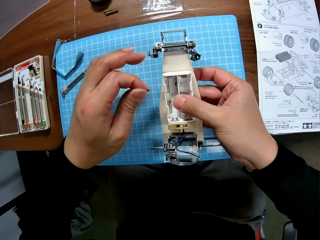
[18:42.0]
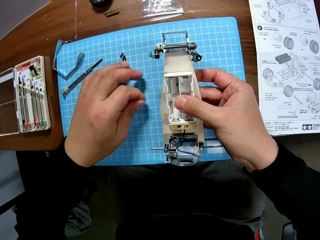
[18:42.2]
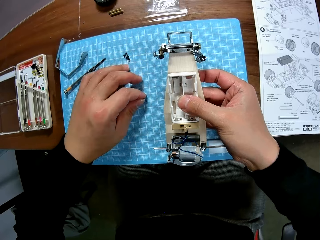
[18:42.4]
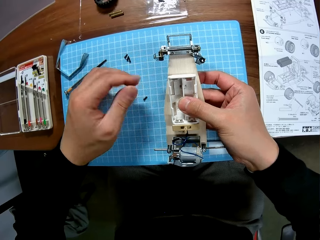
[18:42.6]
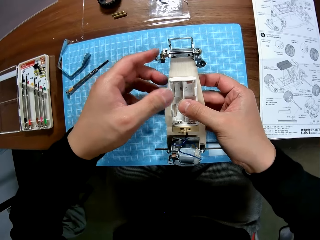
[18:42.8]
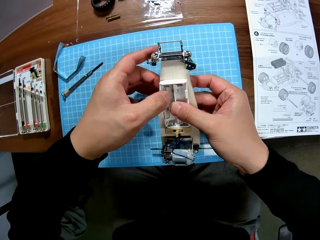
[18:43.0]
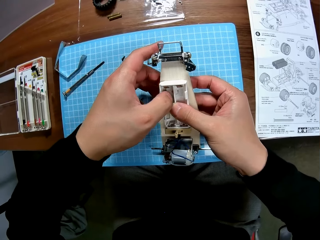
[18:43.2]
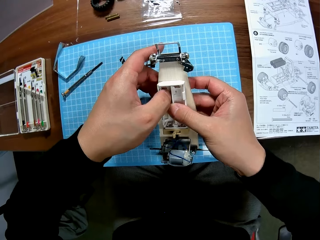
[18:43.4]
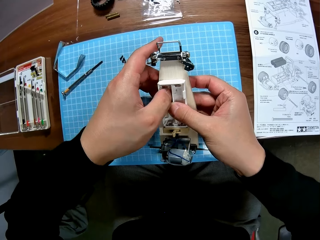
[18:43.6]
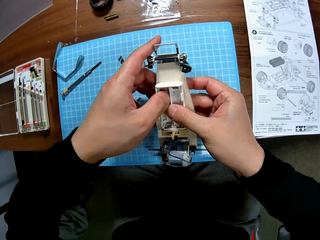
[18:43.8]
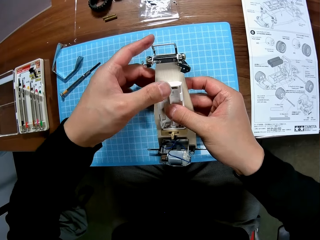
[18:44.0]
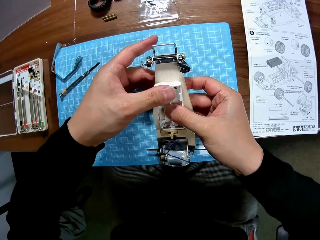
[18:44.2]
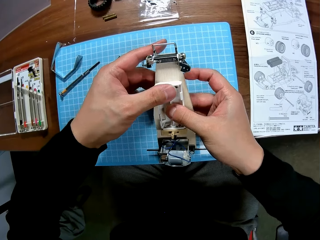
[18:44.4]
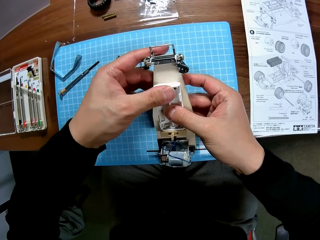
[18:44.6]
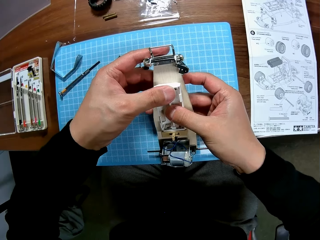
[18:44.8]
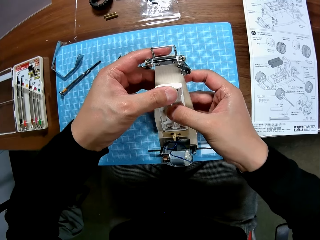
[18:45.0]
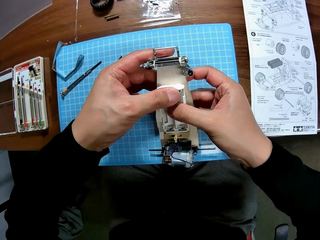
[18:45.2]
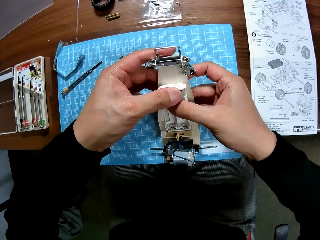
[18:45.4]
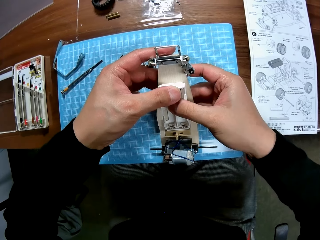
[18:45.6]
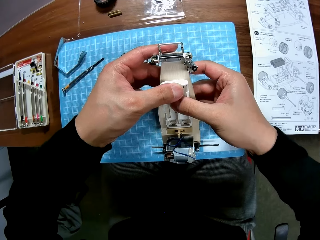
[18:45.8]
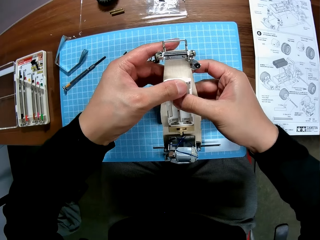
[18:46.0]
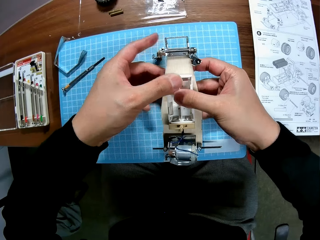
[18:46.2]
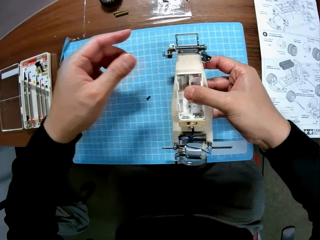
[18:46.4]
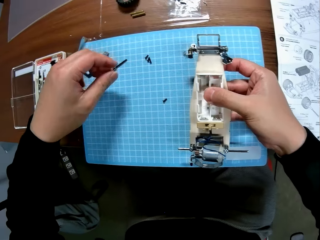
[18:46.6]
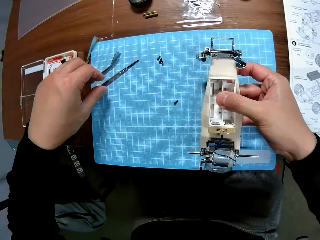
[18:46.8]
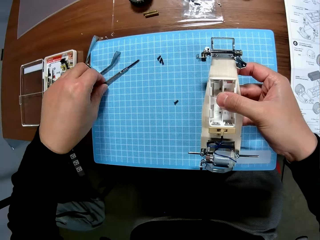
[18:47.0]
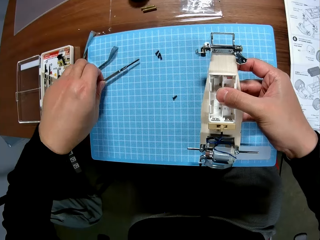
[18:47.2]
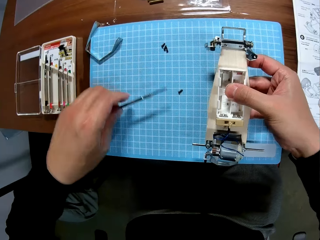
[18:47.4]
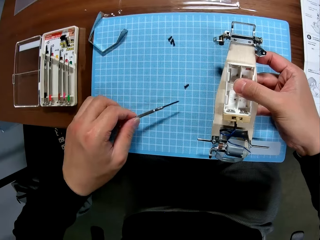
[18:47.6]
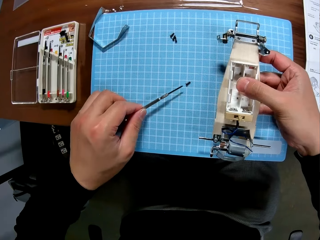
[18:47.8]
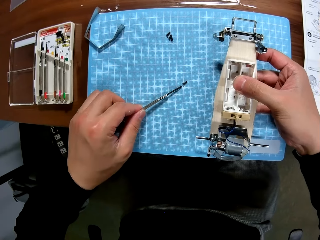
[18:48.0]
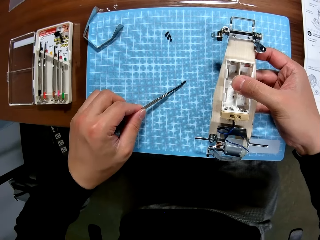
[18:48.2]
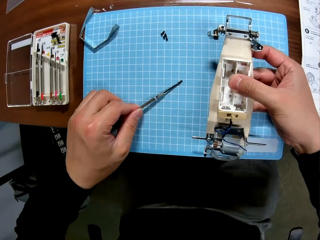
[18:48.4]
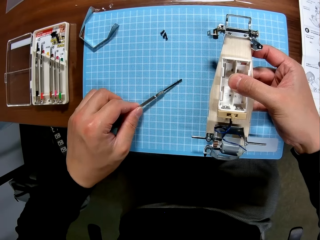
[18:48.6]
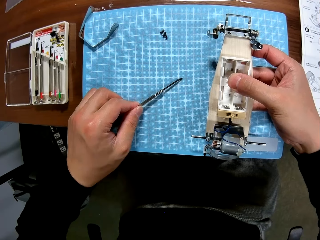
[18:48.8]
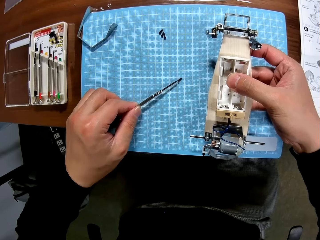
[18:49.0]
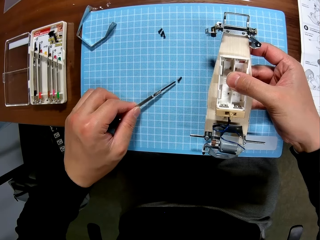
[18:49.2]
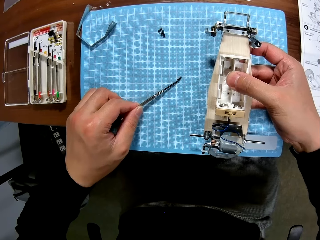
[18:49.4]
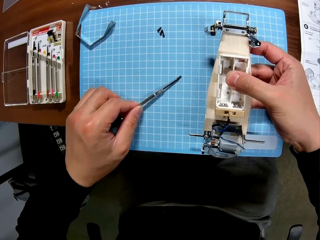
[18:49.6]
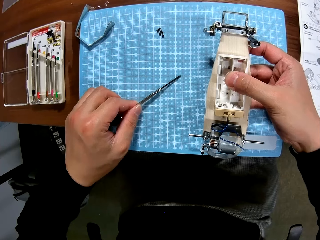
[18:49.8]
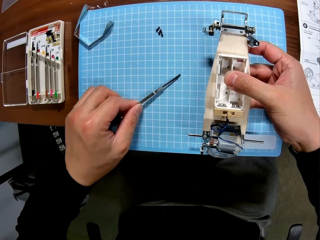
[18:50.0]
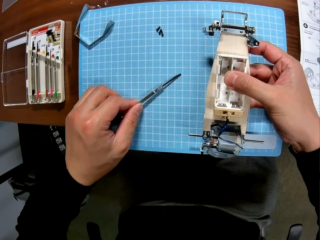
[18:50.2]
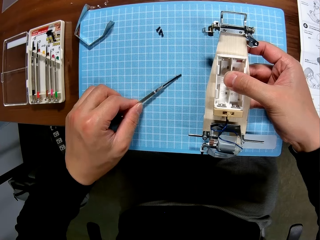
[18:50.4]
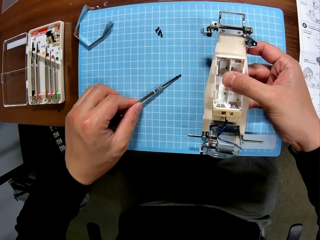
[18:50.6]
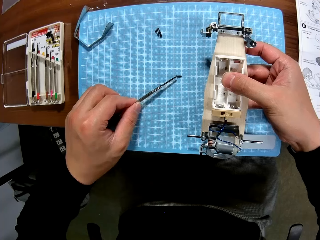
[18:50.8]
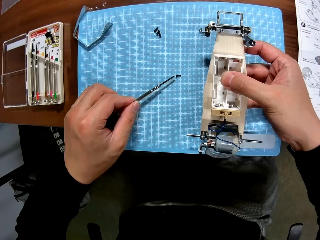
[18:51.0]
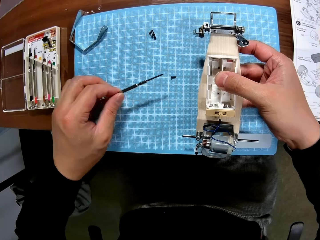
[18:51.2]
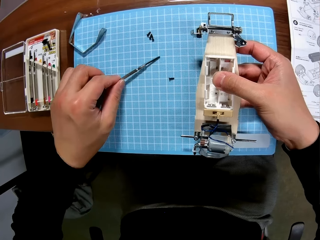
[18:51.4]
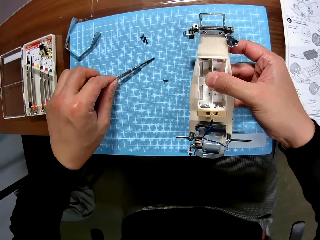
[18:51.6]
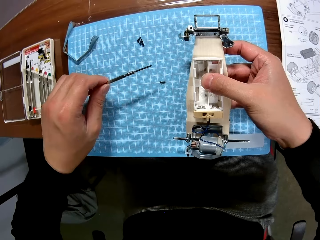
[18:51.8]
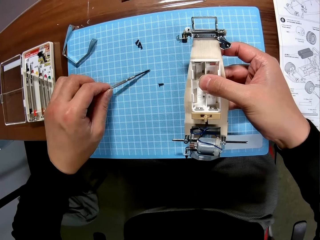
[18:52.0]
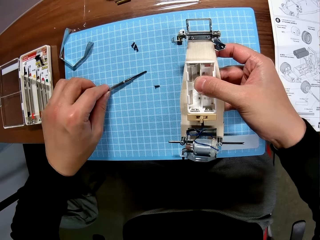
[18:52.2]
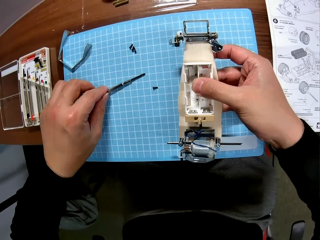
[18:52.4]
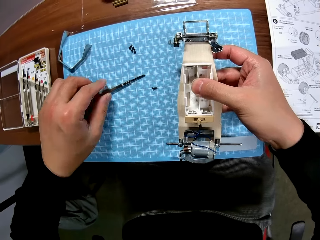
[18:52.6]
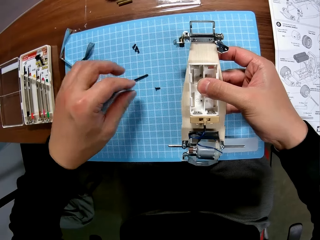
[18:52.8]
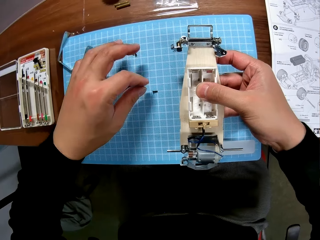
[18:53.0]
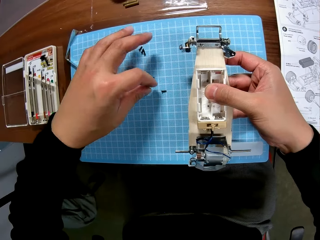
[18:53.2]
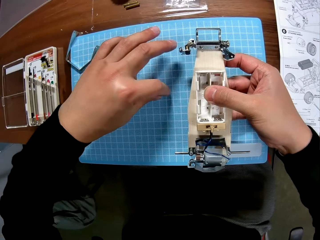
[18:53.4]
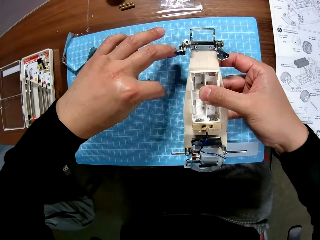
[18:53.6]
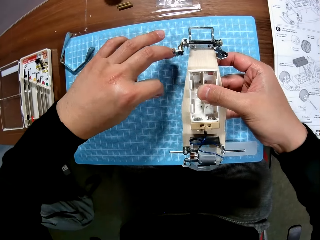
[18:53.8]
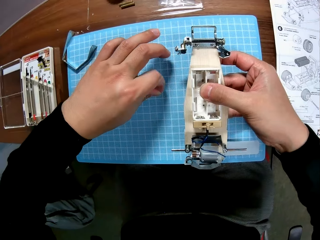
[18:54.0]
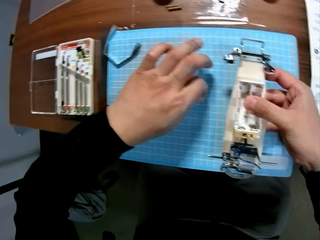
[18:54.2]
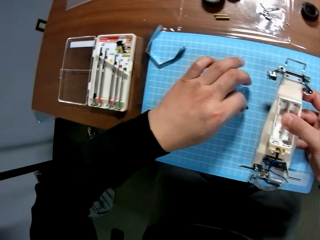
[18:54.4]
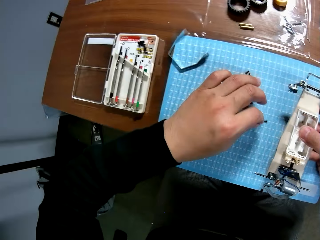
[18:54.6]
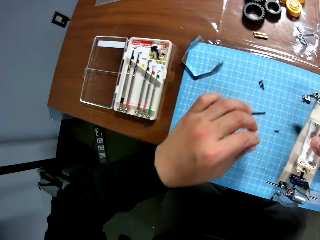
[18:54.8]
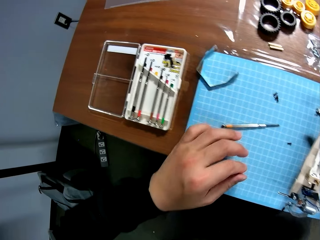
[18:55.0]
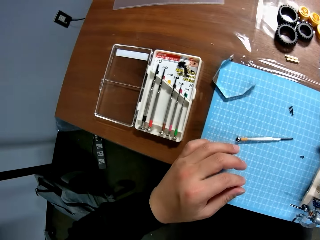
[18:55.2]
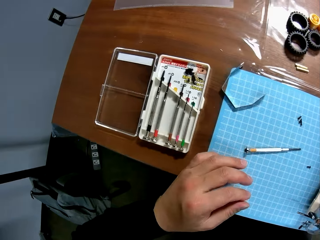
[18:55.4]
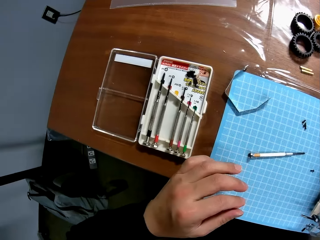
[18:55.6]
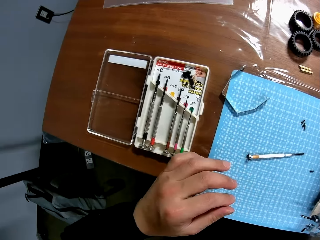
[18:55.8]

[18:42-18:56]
The camera wearer removes the screw from the battery box. He puts the screw on the ground. He aligns the battery box. He places the chassis properly on the car body. He takes a screwdriver from the table. He picks a screw from the table with the screwdriver. He touches the screw with the screwdriver. He places the screwdriver on the table. He picks the screw with his hand. He touches the screwdriver case.

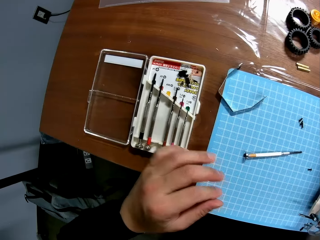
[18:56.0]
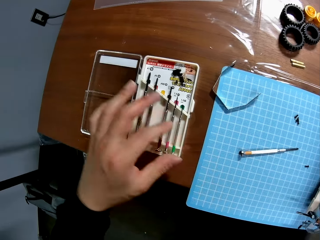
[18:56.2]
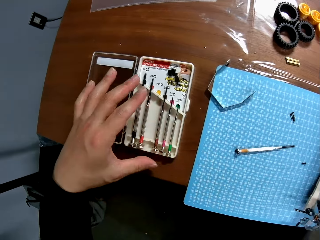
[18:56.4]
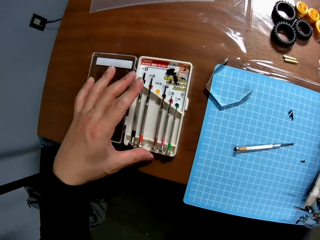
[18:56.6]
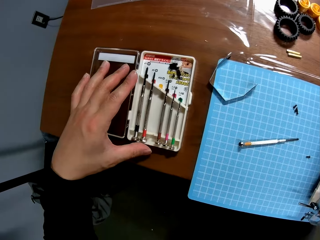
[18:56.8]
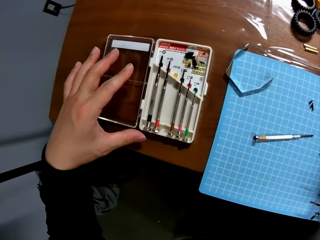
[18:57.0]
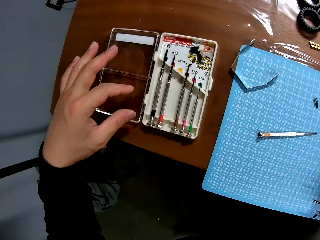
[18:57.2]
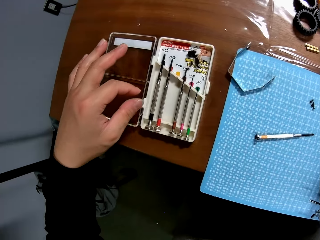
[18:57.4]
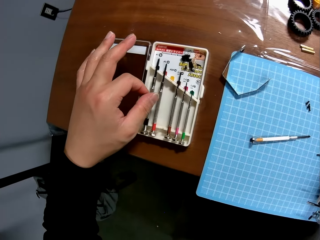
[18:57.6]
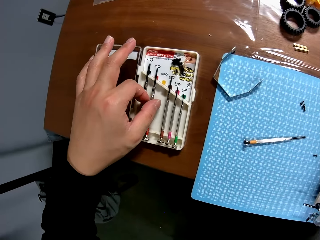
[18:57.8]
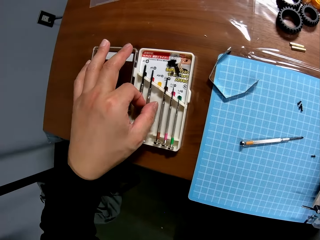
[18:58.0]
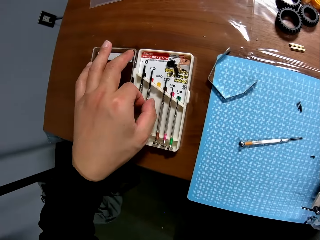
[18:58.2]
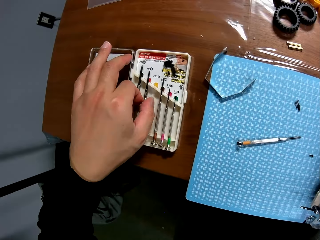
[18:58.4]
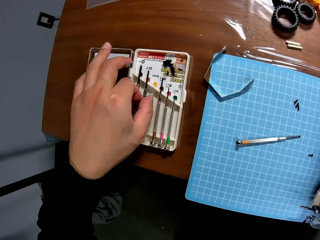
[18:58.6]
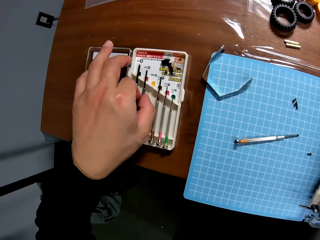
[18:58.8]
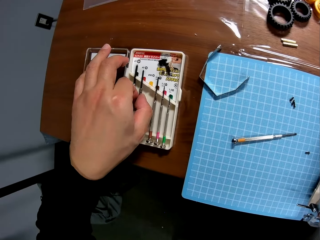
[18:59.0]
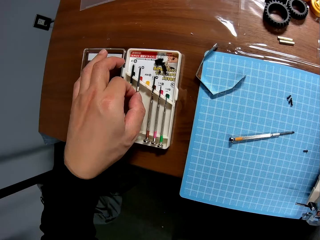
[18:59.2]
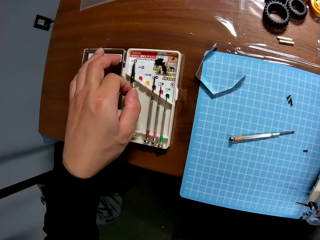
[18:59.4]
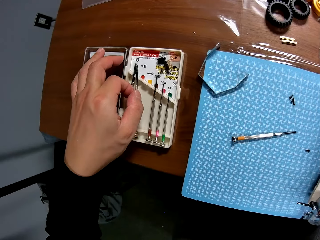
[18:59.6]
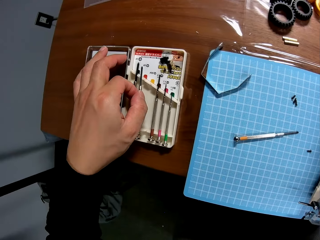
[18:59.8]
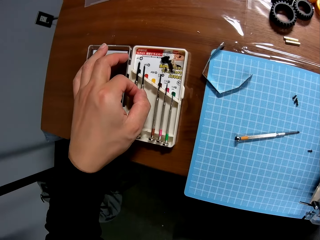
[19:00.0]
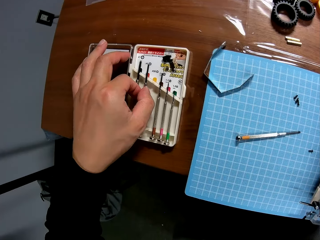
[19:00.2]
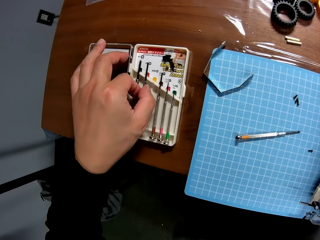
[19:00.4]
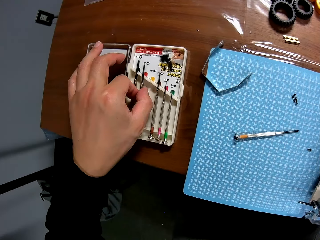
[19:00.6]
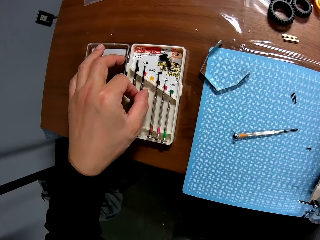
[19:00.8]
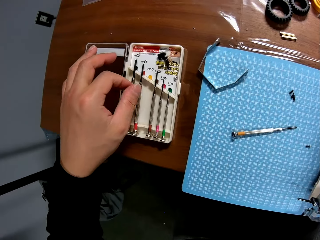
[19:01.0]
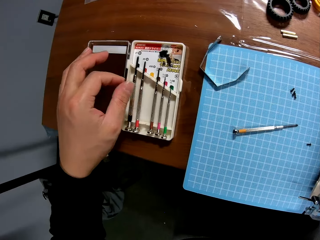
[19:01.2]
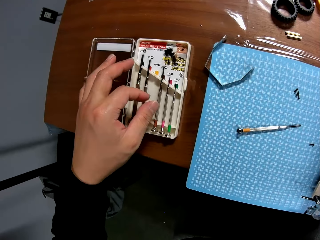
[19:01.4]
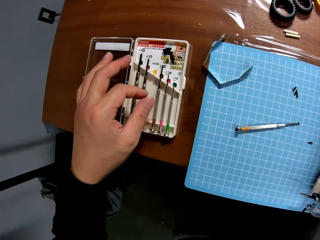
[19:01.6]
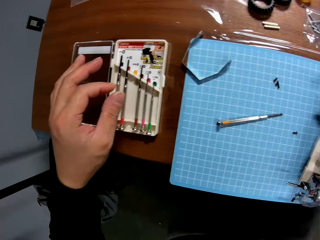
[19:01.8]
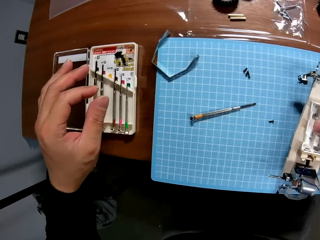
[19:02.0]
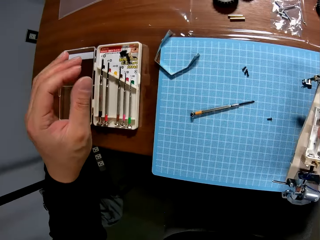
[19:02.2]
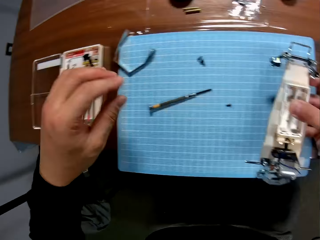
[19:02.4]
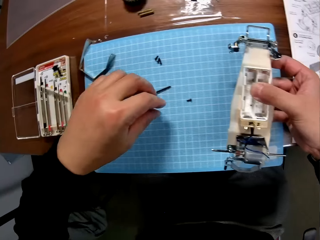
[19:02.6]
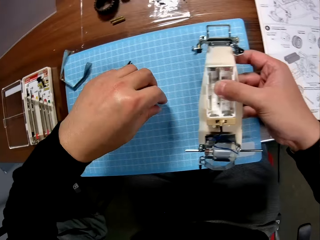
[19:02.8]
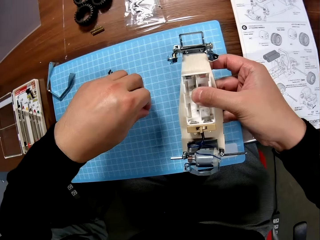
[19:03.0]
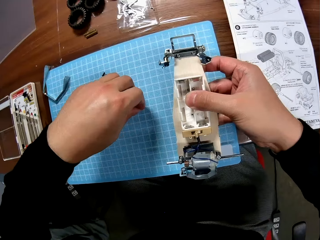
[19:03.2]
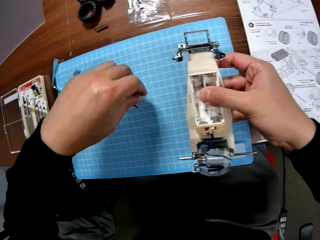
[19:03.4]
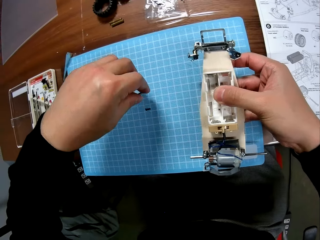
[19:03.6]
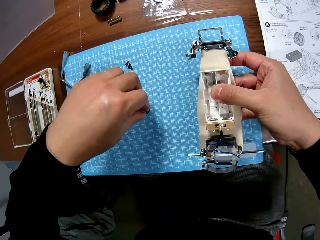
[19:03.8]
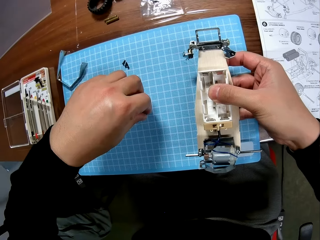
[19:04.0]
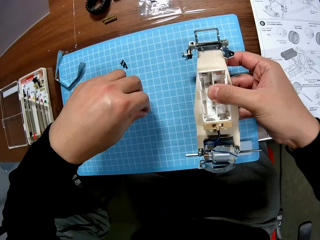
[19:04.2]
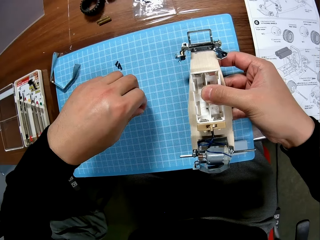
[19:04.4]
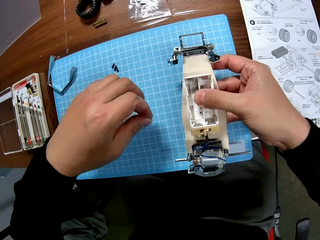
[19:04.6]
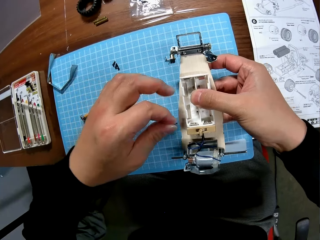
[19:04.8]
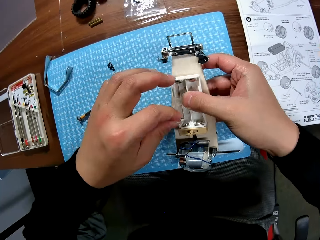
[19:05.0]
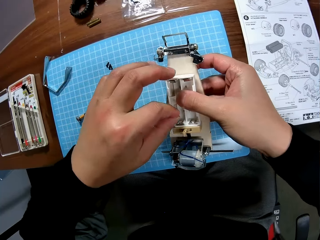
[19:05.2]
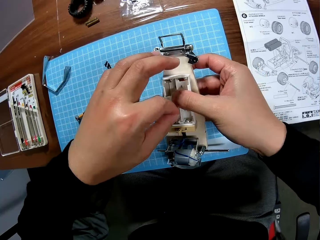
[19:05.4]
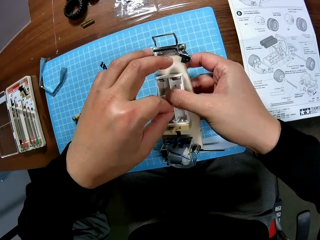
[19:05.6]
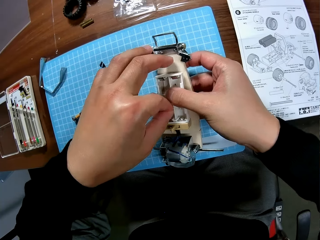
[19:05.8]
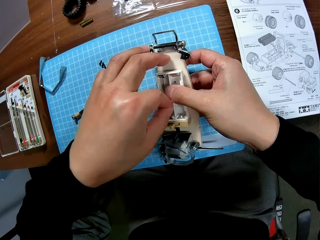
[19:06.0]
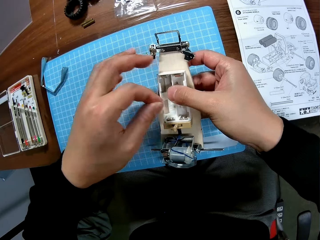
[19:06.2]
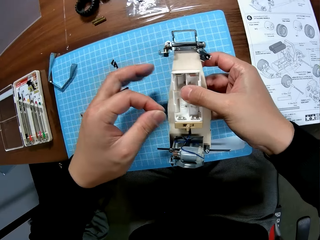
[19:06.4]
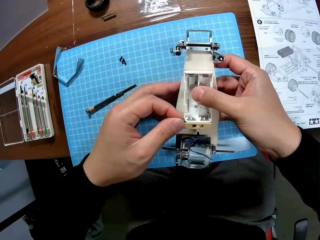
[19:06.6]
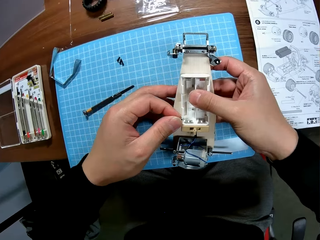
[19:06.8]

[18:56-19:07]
The camera wearer picks up a screwdriver from a screwdriver kit on the table. They place the screwdriver back into the screwdriver kit. They touch the screw. They pick the screw from the table mat. They insert the screw in the battery box.
